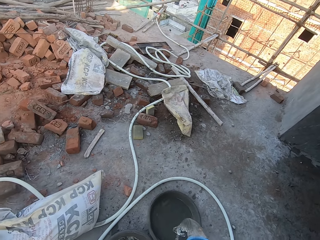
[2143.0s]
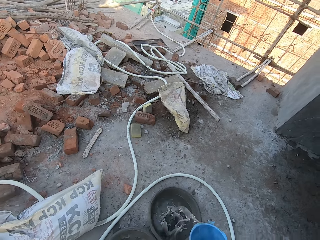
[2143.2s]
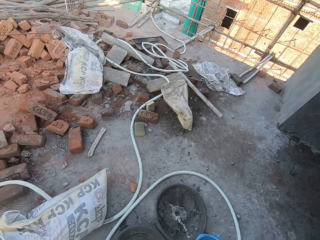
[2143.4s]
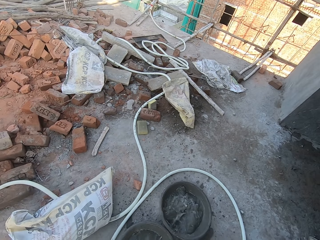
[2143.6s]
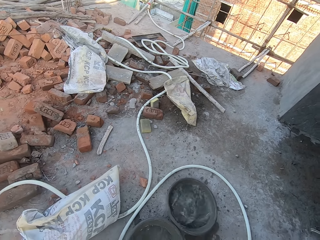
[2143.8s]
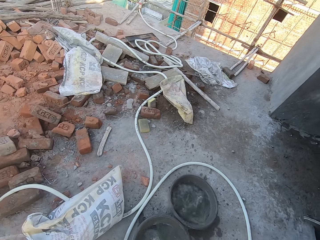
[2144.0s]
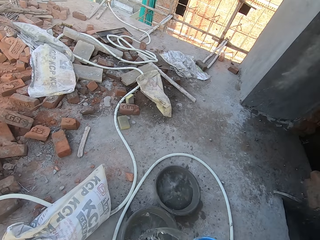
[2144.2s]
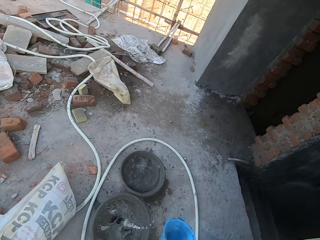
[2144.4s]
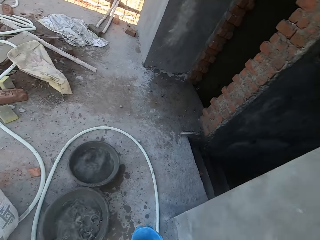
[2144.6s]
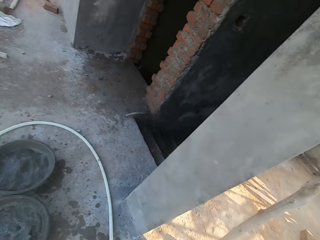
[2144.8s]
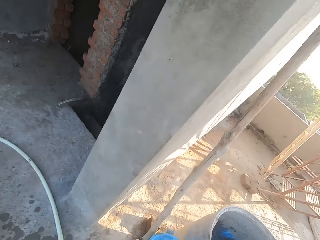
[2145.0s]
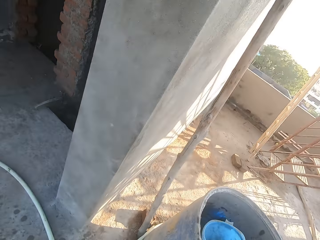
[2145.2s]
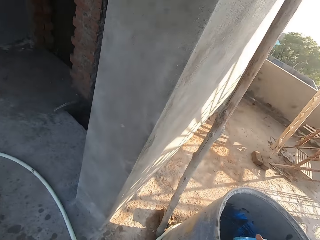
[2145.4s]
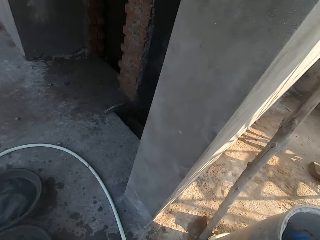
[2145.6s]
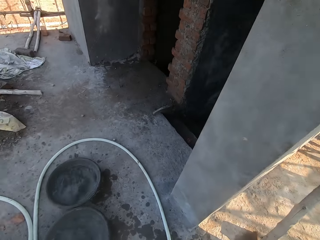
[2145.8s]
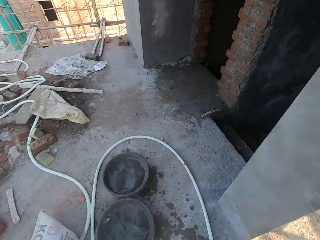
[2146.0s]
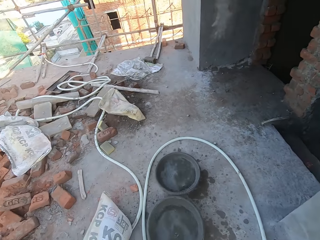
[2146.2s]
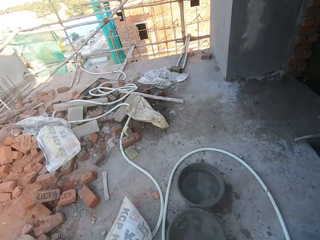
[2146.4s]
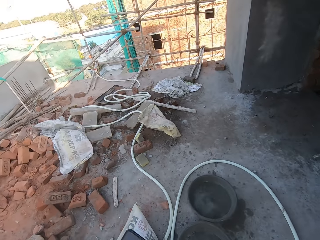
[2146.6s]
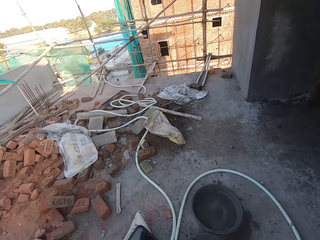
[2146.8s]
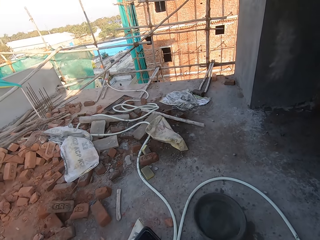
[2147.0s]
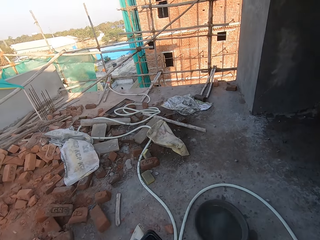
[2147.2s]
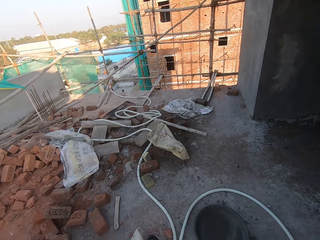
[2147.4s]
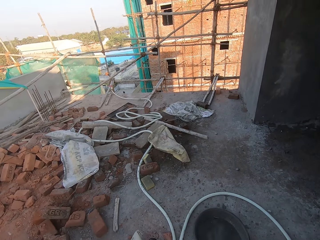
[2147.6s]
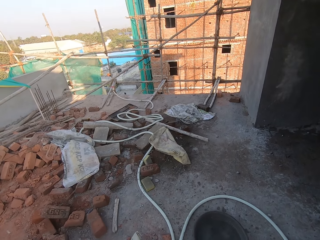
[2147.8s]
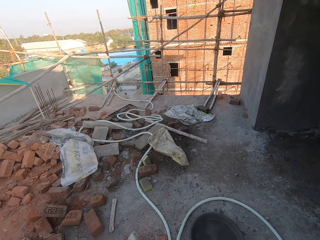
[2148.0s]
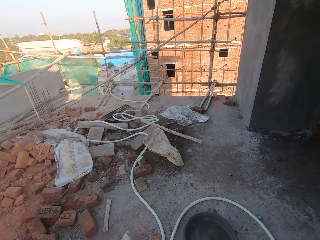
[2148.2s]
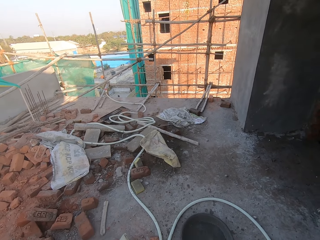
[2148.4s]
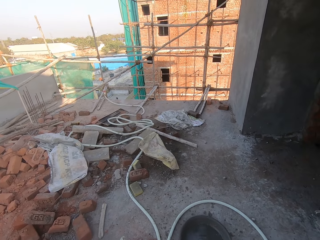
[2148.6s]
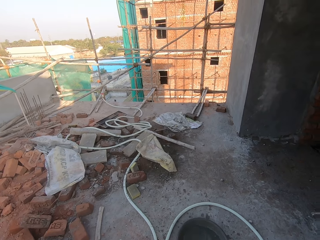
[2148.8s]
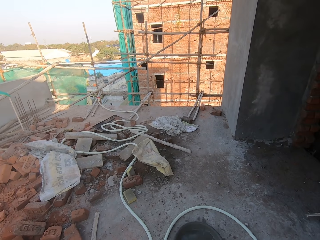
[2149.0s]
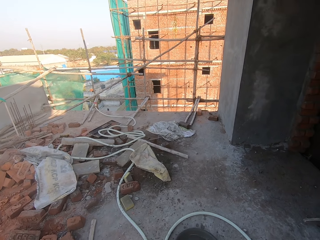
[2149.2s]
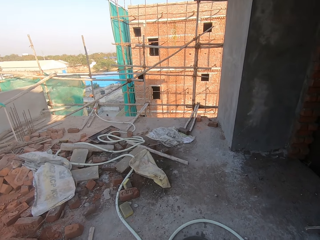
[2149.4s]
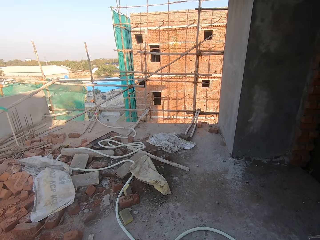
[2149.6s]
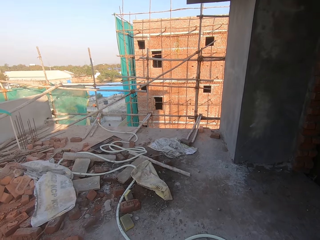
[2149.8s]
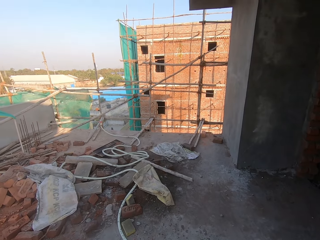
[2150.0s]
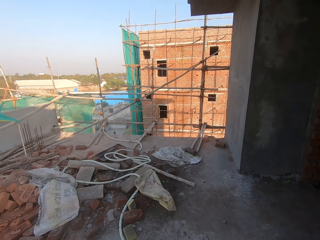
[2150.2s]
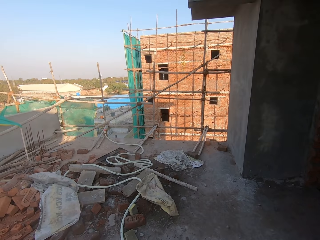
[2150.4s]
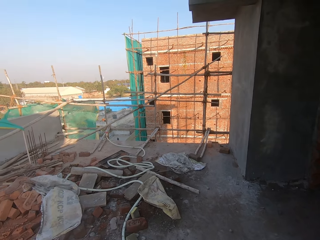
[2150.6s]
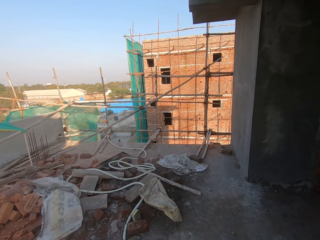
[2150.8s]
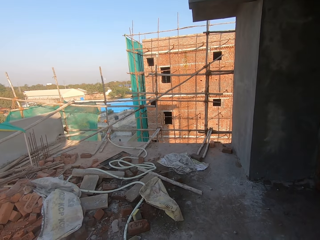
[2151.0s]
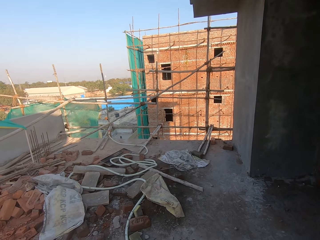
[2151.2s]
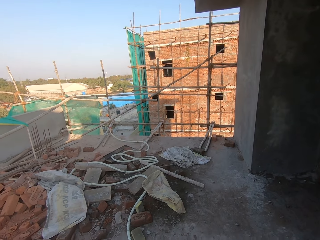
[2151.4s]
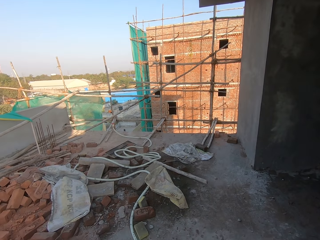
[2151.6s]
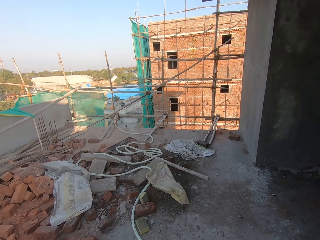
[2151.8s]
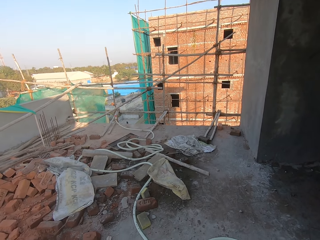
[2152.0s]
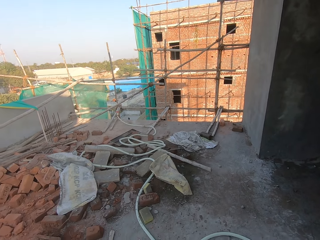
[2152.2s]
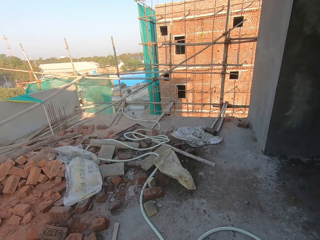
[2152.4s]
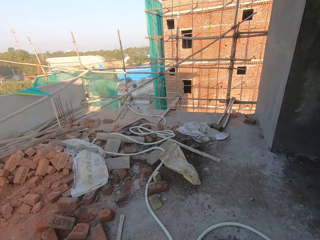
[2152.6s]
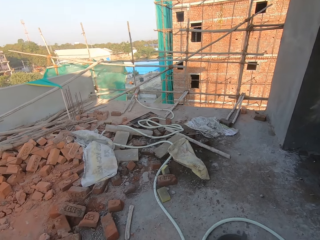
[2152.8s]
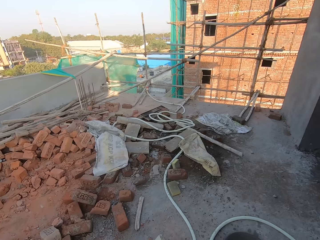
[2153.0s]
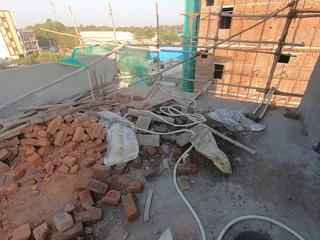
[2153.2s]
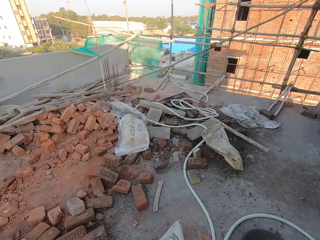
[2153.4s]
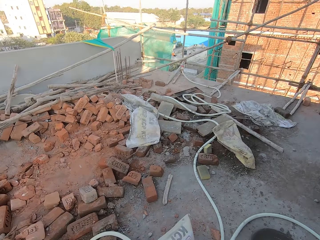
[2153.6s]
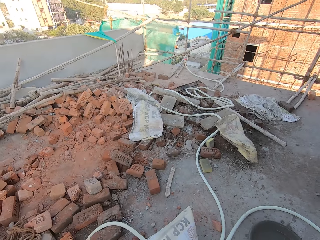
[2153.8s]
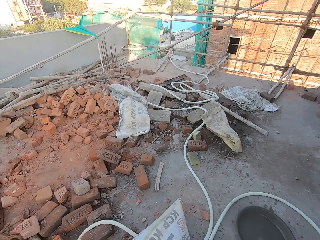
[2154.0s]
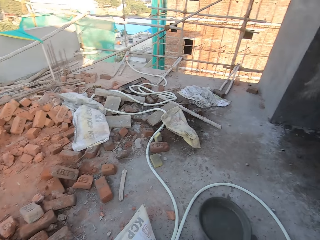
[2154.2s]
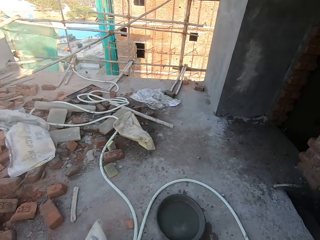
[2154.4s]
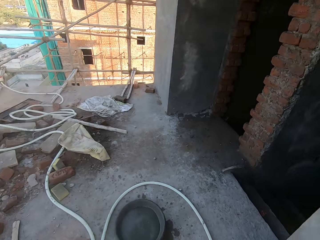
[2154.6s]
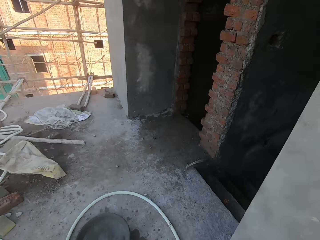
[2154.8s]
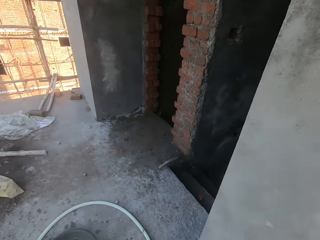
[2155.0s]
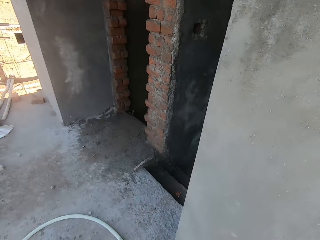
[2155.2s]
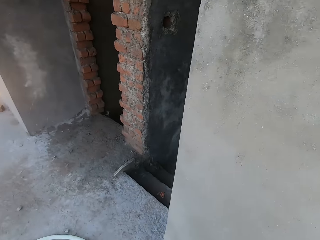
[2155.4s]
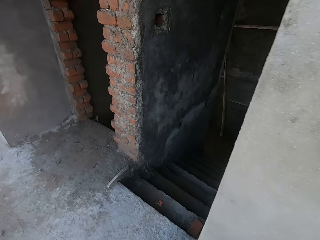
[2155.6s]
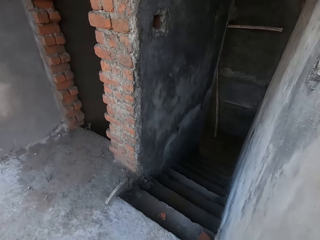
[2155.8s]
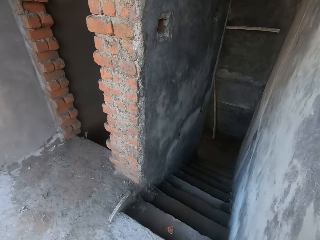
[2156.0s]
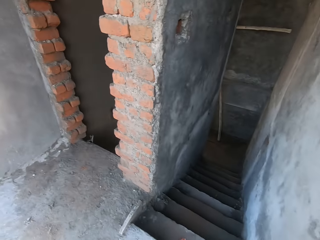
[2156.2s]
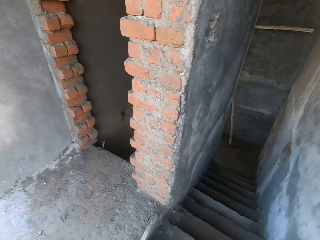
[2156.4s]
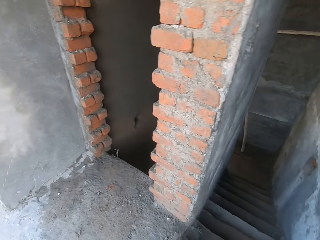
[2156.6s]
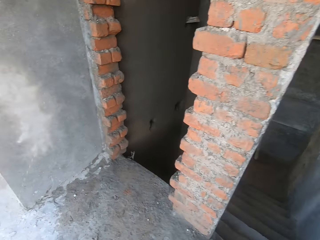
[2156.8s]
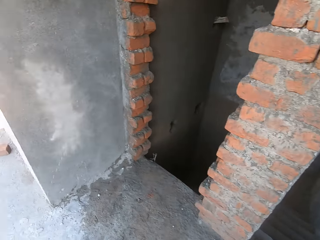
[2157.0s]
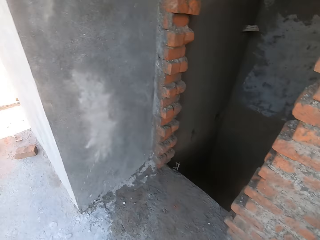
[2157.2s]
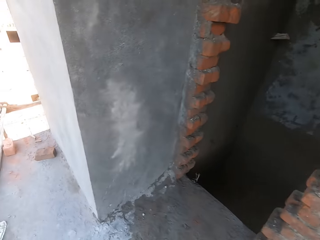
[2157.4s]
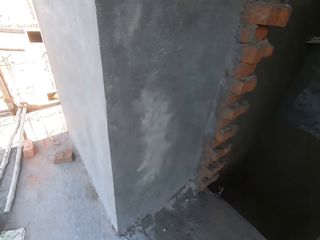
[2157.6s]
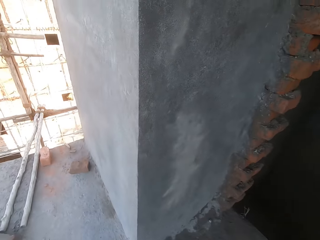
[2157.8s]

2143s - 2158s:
The camera wearer looks around the built house. He pours the water in the container in his right hand into the head pan on the ground. He pours the water in the container in his right hand into the head pan on the ground again. He drops the container in his right hand in the drum. He looks around the built house. He holds a cellphone in his left hand. He looks around the built house repeatedly.

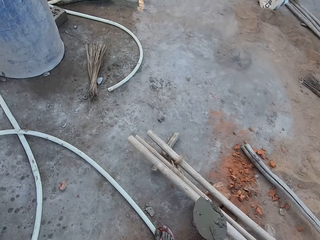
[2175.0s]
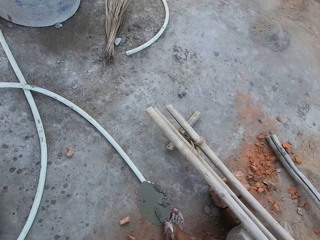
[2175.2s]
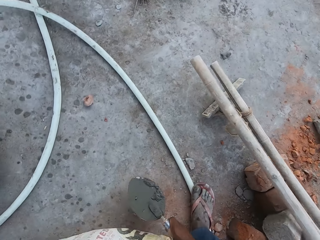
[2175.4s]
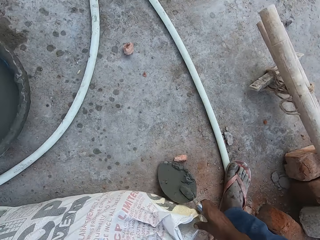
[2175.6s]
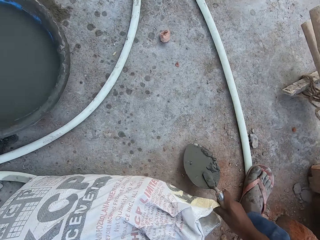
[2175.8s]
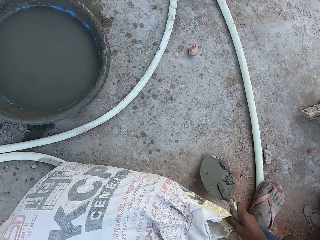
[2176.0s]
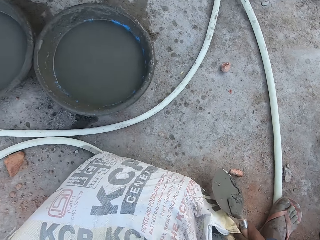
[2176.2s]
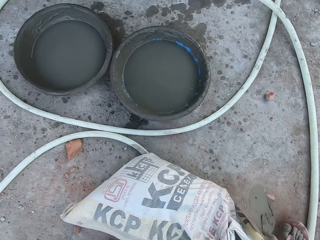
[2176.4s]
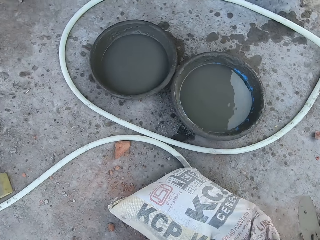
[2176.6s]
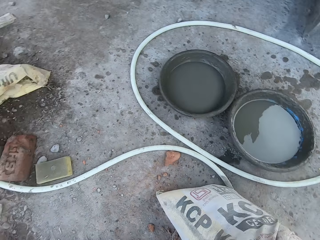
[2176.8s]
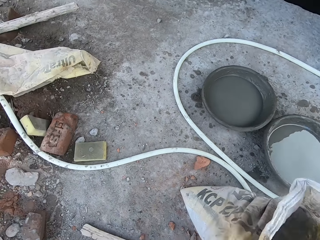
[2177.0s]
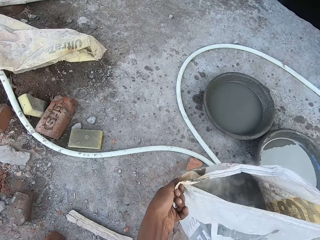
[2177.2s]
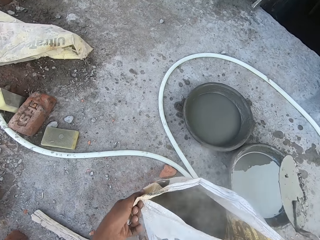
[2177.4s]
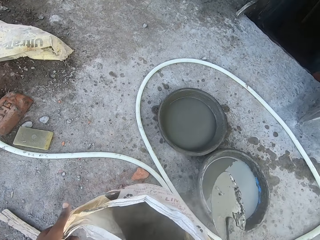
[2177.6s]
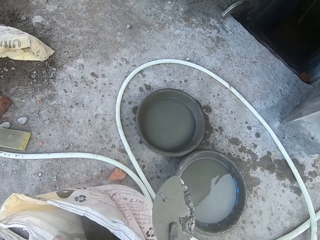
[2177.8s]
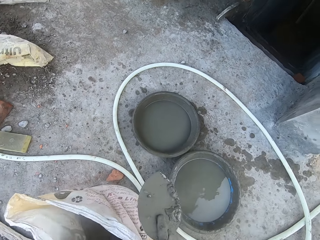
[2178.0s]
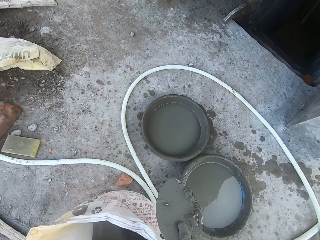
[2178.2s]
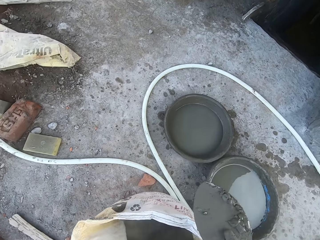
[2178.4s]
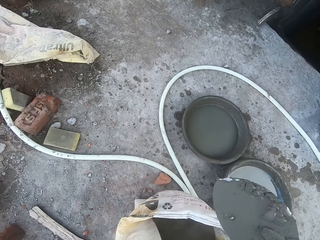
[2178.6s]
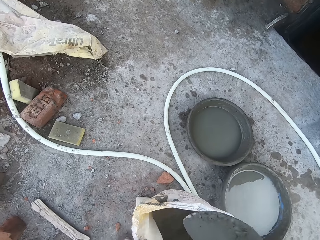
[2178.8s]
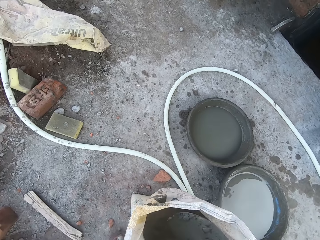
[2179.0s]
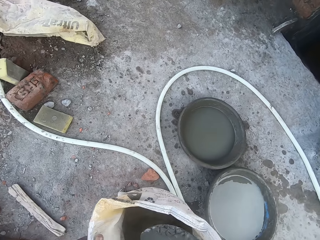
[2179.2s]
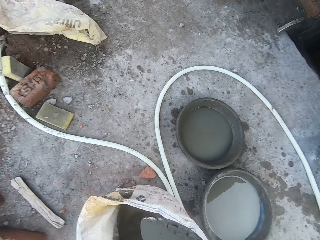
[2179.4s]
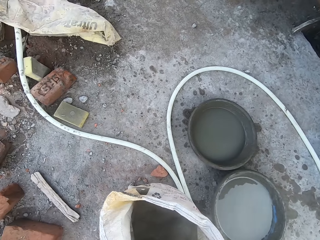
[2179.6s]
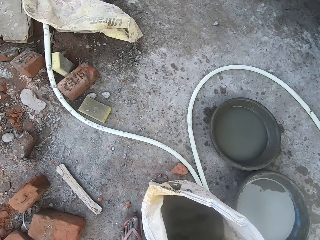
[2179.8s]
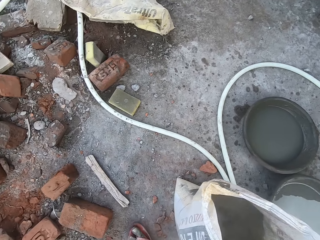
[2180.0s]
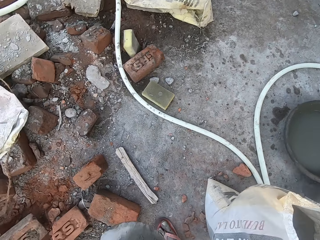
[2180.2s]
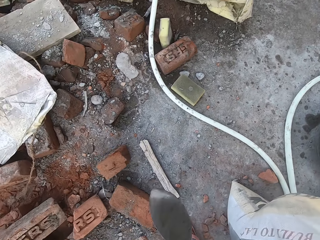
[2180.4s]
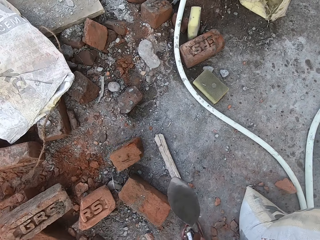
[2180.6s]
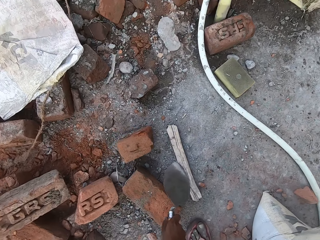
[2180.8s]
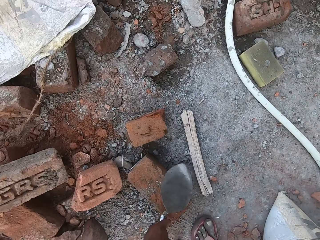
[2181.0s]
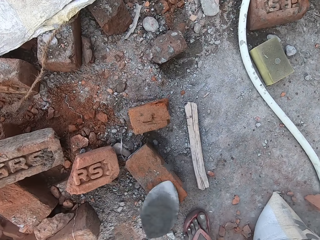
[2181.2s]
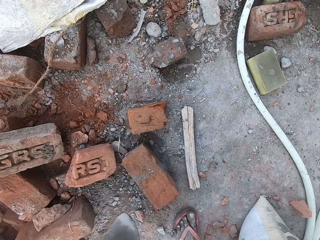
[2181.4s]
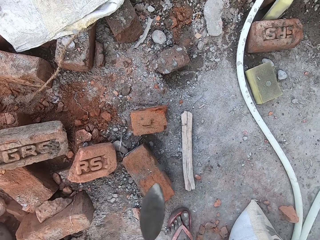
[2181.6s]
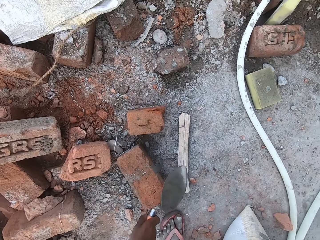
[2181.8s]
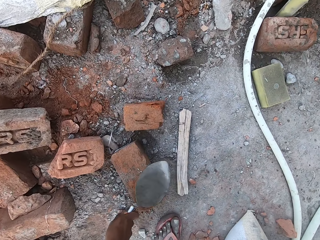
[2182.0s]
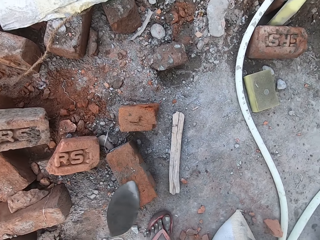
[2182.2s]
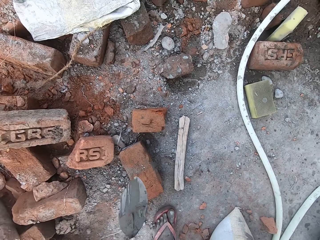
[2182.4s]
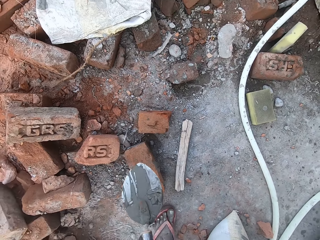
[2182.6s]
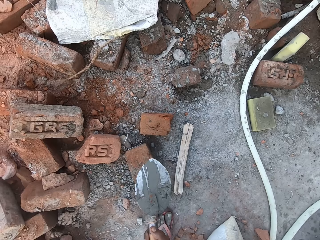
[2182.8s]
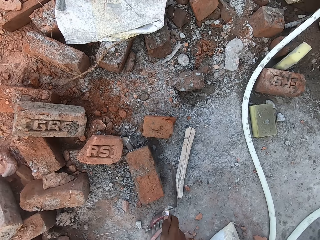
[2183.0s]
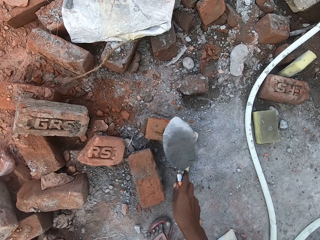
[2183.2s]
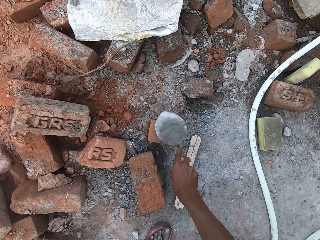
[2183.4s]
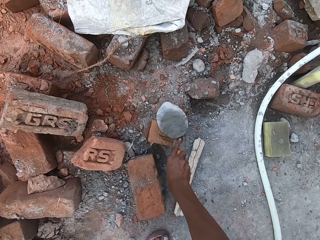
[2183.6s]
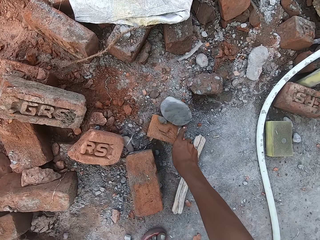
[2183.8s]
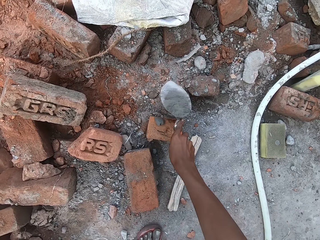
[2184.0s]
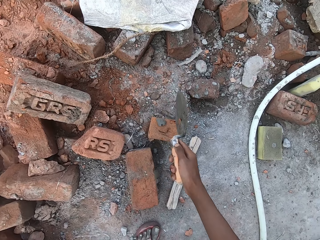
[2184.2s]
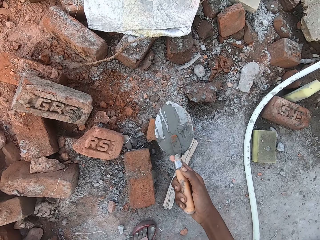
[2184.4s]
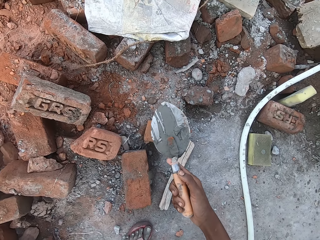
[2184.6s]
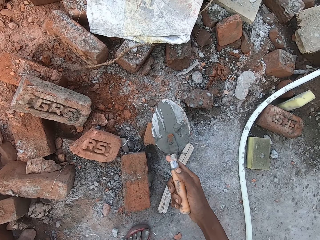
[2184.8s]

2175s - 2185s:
The camera wearer stands the bag of cement from the ground with both hands. He dips the hand trowel in the bag of cement with his right hand. He removes the hand trowel from the bag of cement with his right hand. He scrapes cement off the hand trowel on a brick on the ground with his right hand. He scrapes cement off the hand trowel on the brick again.
